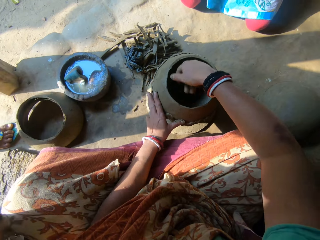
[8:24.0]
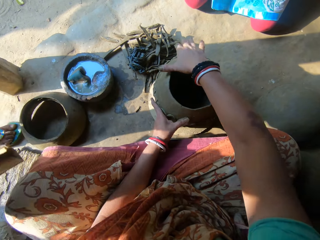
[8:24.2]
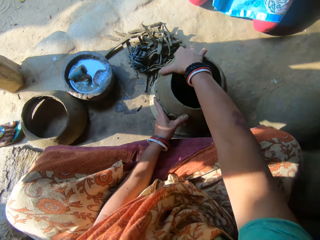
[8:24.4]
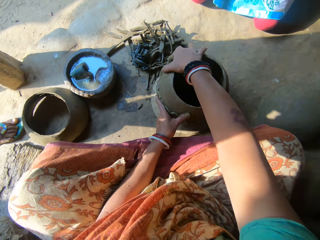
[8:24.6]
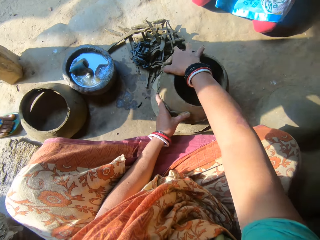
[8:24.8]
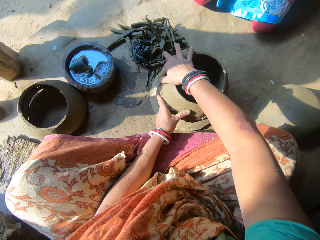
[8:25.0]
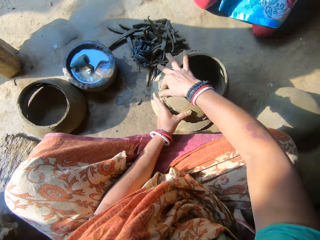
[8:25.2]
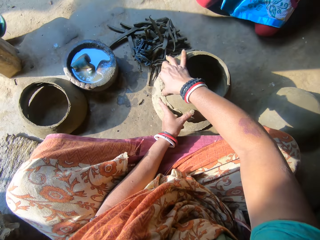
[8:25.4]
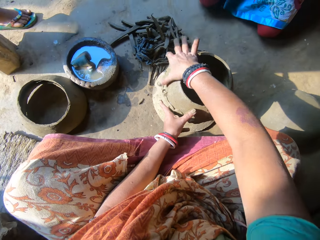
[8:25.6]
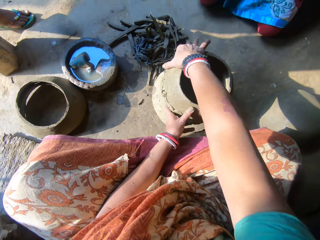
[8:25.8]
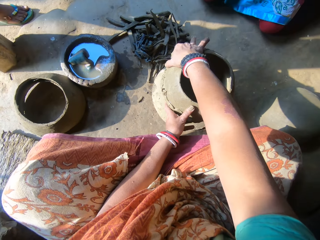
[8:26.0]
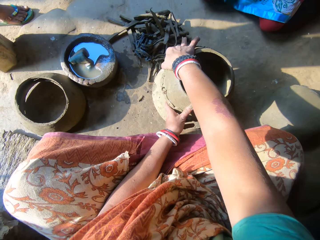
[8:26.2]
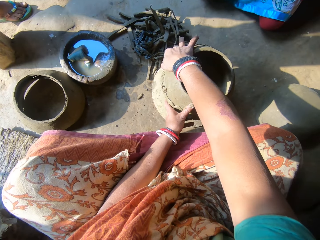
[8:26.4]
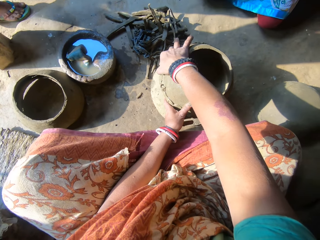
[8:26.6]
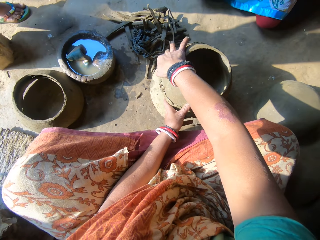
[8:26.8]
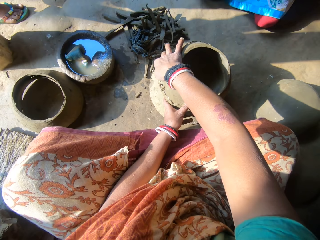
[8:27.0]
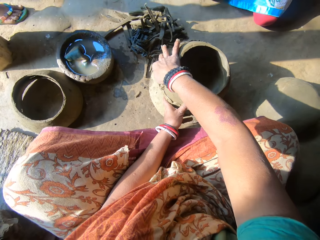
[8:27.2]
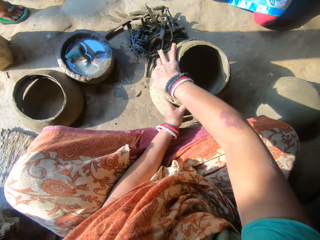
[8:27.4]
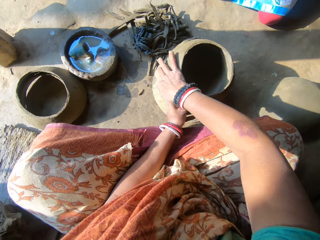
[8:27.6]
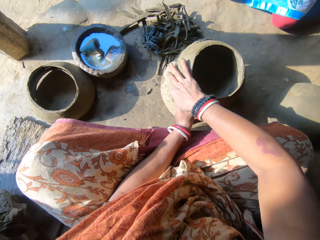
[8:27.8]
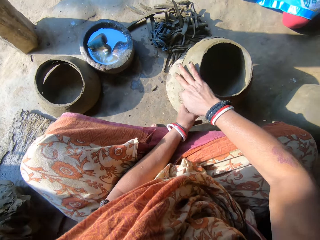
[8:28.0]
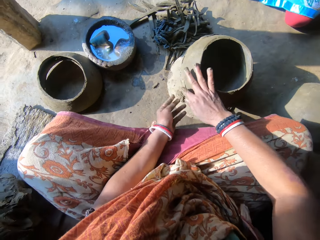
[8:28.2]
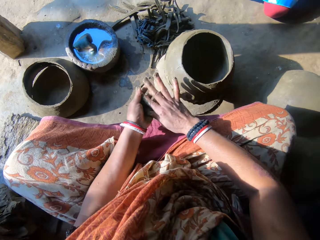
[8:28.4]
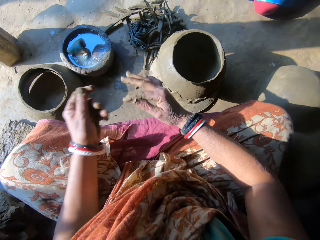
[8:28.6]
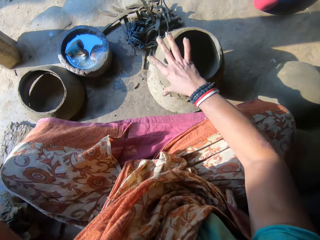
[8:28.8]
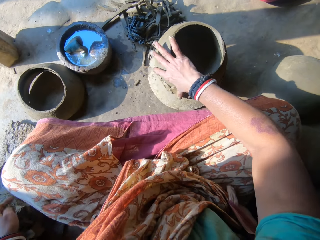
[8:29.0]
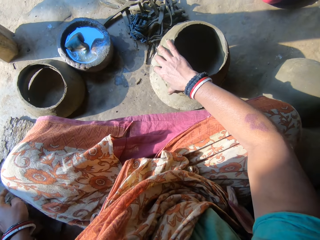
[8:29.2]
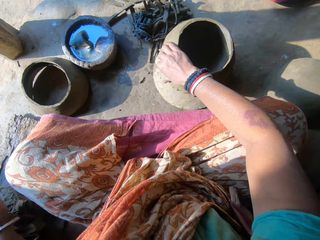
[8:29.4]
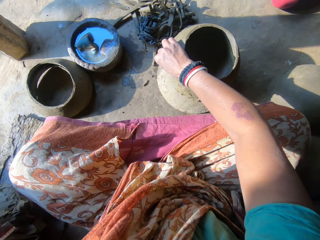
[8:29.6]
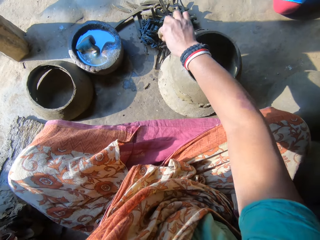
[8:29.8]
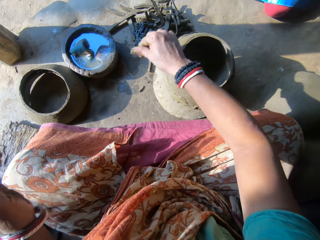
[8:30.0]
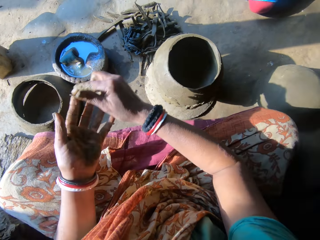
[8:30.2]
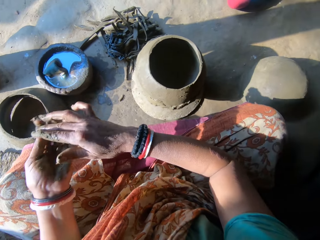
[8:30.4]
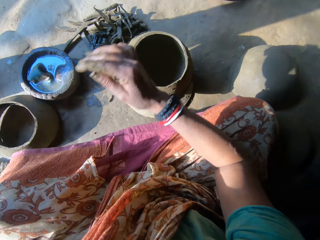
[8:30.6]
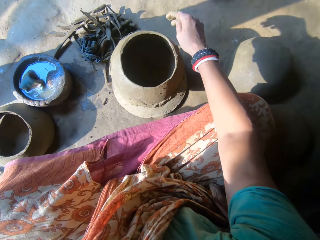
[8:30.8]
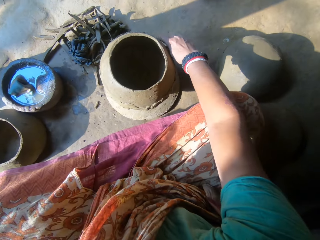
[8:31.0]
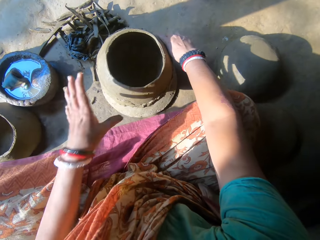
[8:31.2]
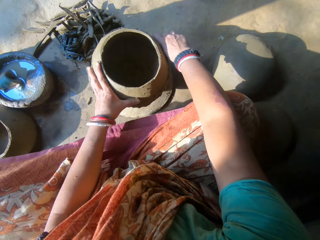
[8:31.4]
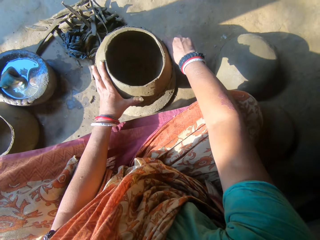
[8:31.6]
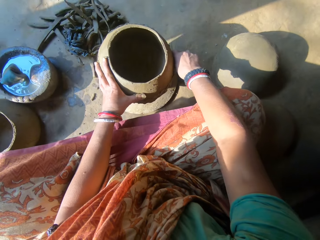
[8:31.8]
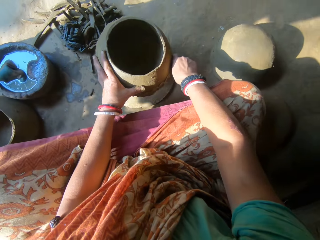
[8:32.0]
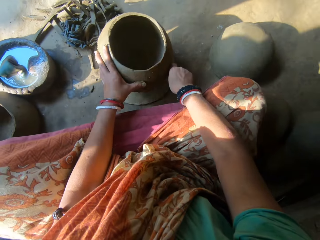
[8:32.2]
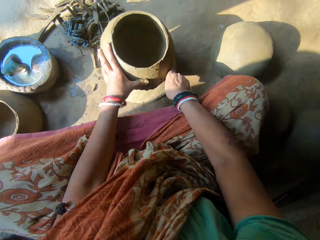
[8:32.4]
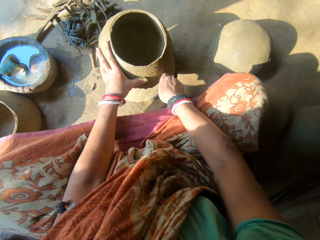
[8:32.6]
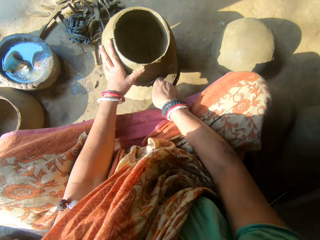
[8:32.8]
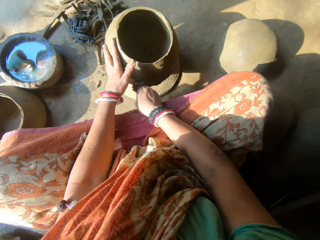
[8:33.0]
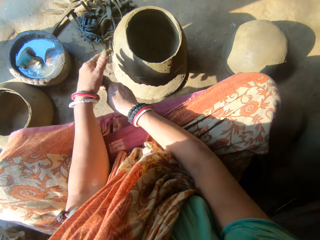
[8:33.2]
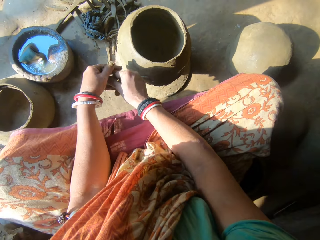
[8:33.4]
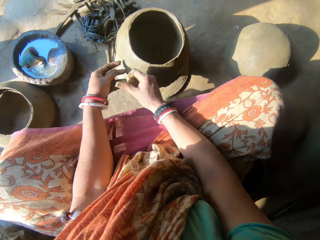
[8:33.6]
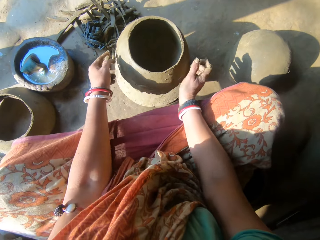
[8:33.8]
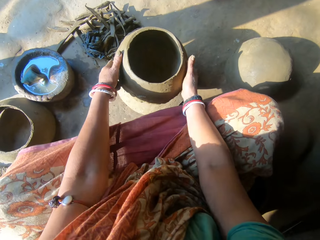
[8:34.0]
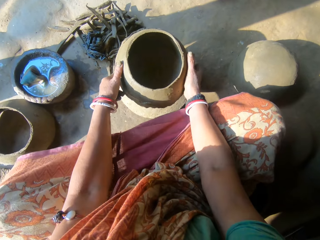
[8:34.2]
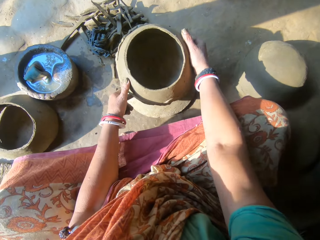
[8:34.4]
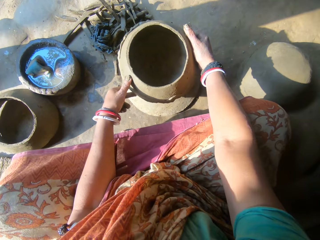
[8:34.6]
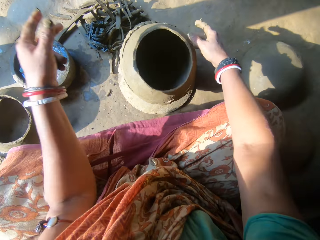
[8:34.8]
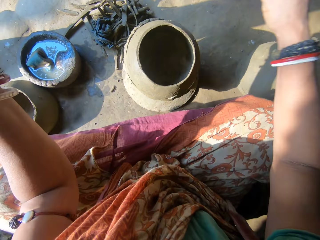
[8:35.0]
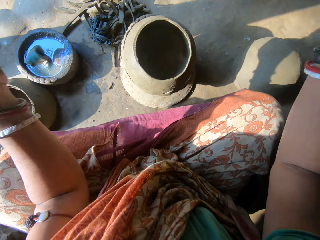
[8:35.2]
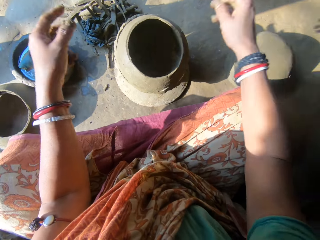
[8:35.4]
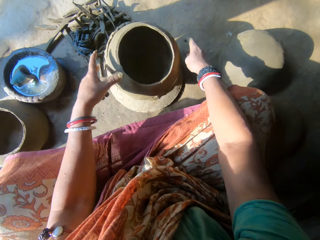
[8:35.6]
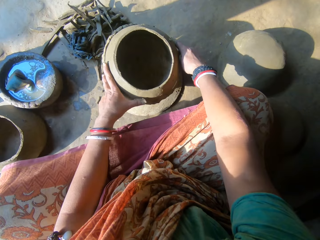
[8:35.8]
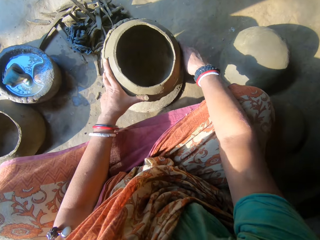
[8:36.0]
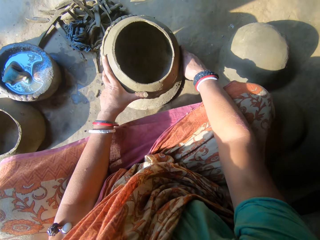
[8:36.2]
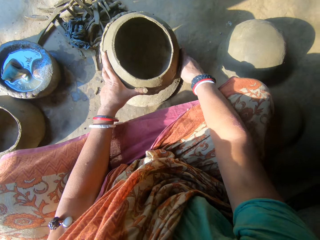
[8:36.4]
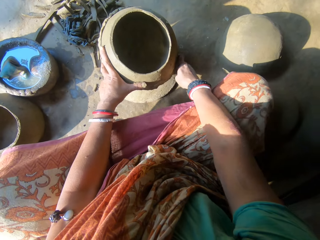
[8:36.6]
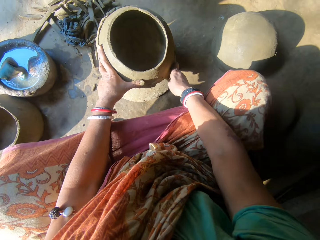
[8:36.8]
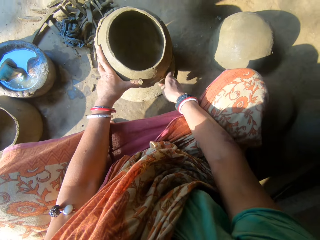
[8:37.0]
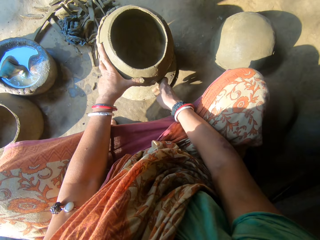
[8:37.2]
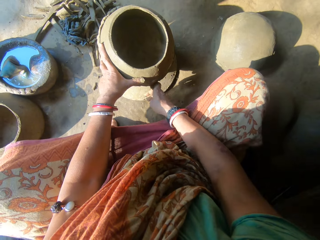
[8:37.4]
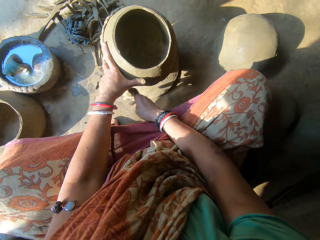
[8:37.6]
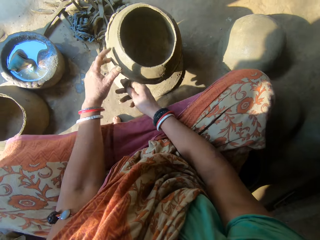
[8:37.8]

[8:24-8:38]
The camera wearer smoothens the outside of the ceramic clay with her right hand. She cuts clay with the hand. A boy walks towards a person. The camera wearer passes the clay to the left hand. She drops the clay. She cuts clay with the hand. She passes the clay to the left hand. She drops the clay. She cuts clay with the hand. She places the left hand on the pot. She passes the clay to the left hand. She rotates the ceramic clay on the wood. She raises her hands. She places the left hand on the pot. She cuts clay with the hand. She smoothens the outside of the ceramic clay with her right hand.

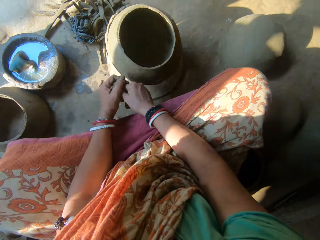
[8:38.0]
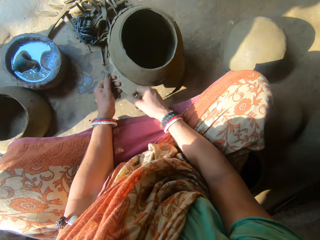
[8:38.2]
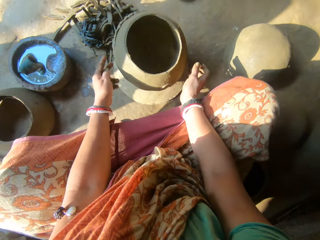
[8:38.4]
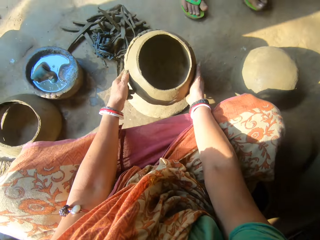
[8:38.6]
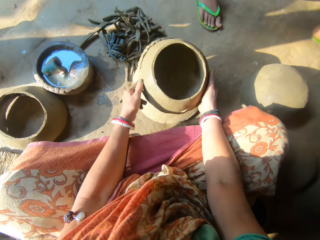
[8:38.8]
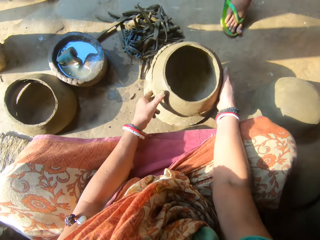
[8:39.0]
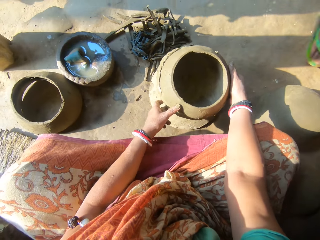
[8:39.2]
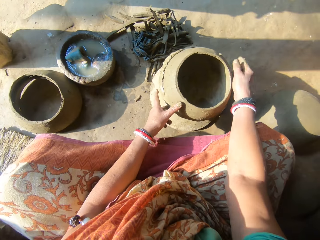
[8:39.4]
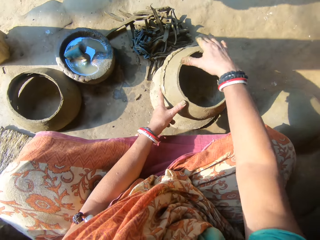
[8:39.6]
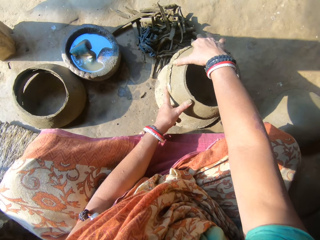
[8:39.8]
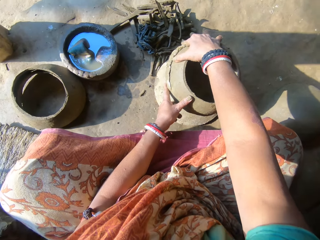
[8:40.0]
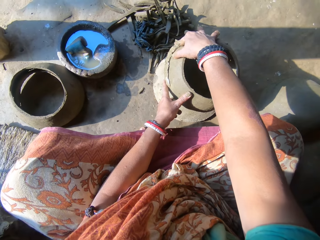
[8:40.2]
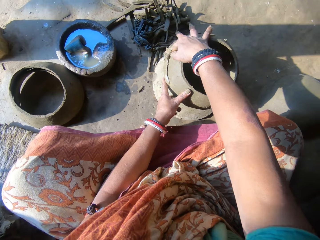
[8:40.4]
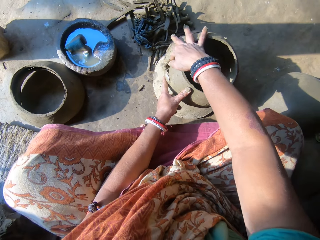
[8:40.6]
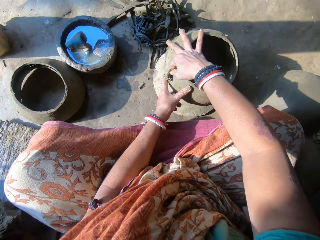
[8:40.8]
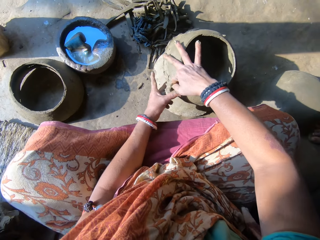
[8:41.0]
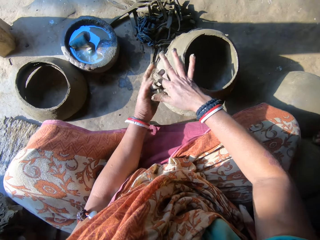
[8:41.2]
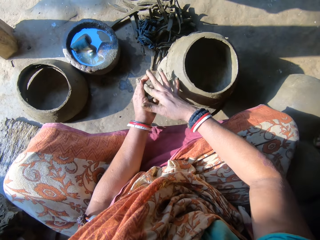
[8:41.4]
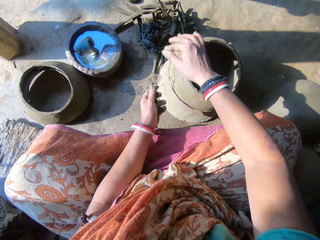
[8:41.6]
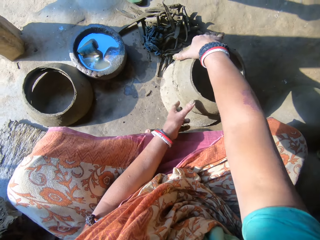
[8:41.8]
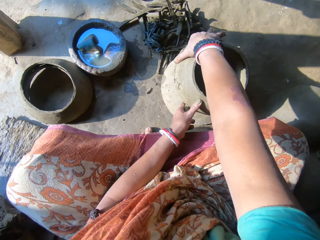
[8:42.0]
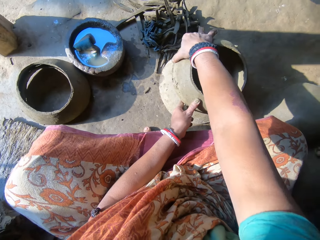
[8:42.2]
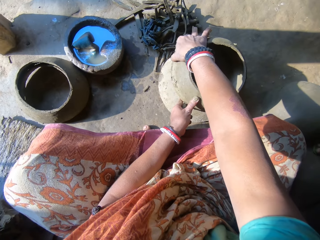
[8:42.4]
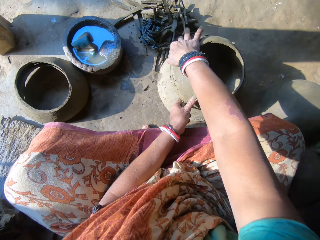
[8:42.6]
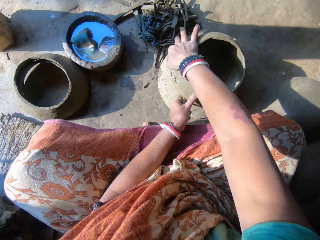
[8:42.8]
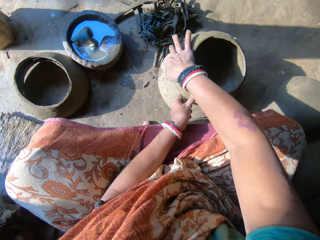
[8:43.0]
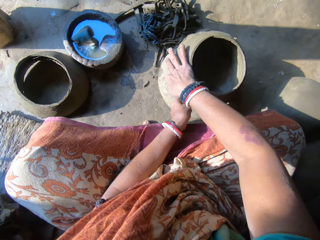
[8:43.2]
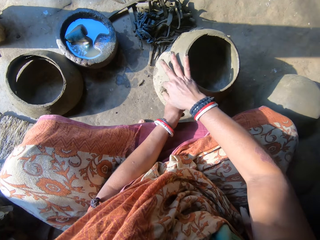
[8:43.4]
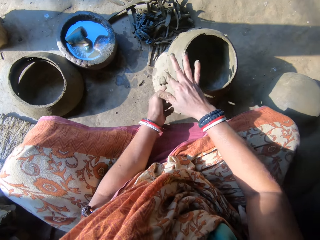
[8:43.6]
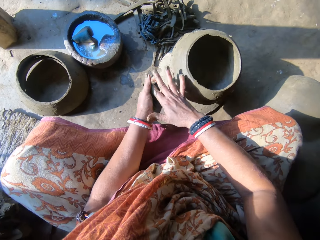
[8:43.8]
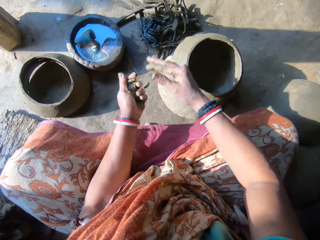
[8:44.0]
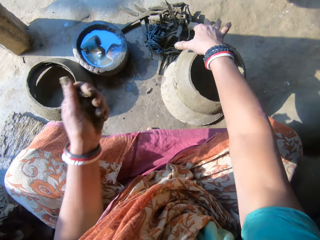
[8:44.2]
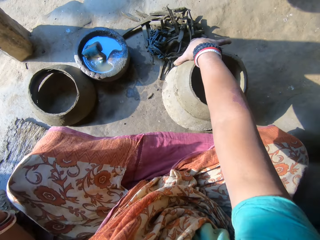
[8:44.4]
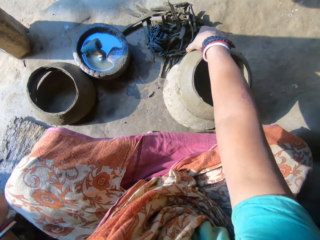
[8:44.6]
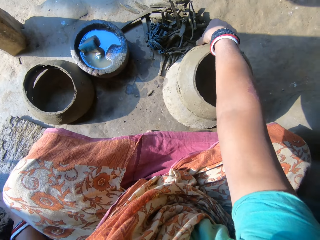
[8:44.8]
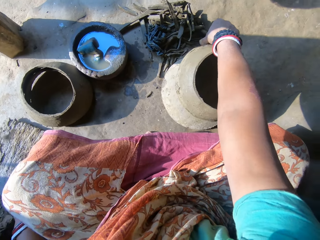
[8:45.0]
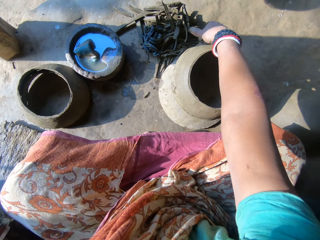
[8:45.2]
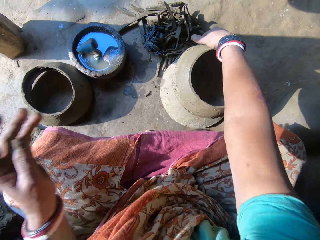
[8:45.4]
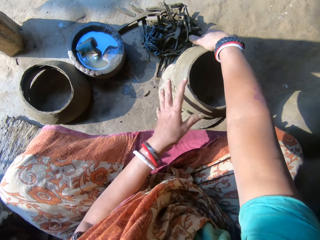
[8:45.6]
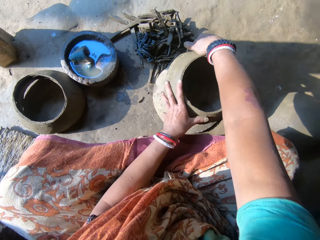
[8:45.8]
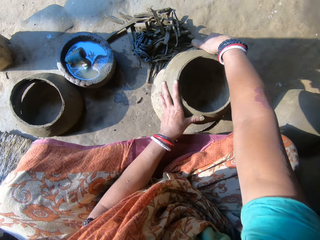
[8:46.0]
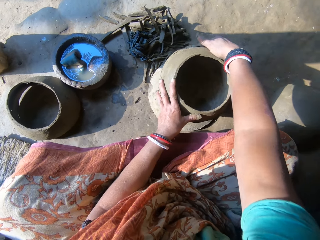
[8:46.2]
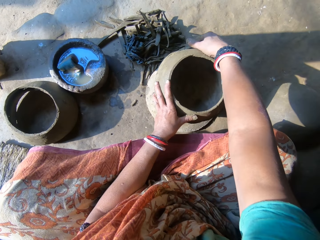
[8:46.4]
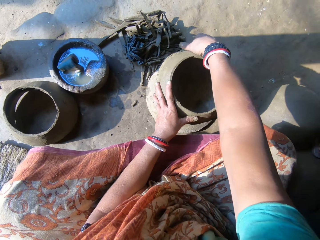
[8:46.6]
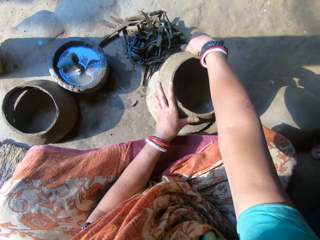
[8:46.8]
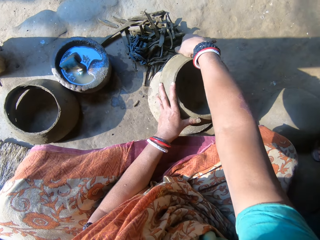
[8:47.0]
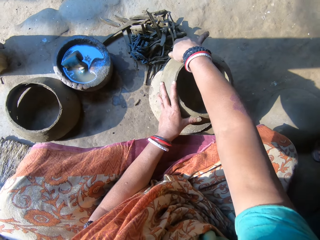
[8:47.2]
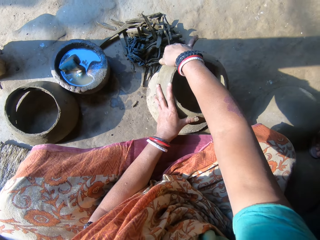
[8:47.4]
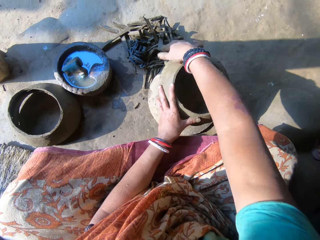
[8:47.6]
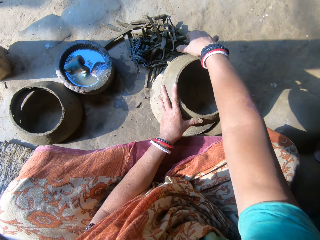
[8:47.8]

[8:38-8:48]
The camera wearer moves the clay in her right hand to her left hand. She rotates the clay pot. A person walks near the camera wearer. The camera wearer cuts clay with the hand. She smoothens the outside of the ceramic clay with her right hand. She moves the clay in her right hand to her left hand. She smoothens the outside of the ceramic clay with her right hand. She cuts clay with the hand. She holds the clay pot with the left hand. She moves the clay in her right hand to her left hand. She plasters the clay with the hand. She drops the clay. She holds the pot with the left hand. She smoothens the outside of the ceramic clay with her right hand.
